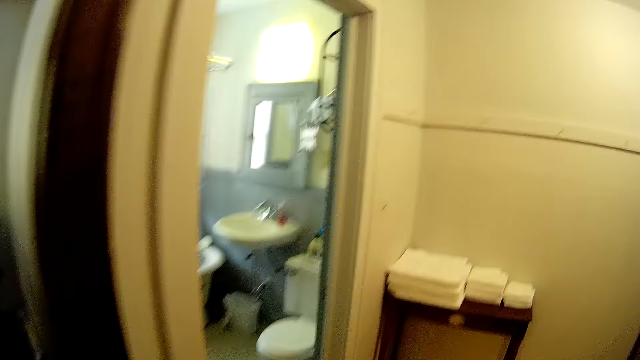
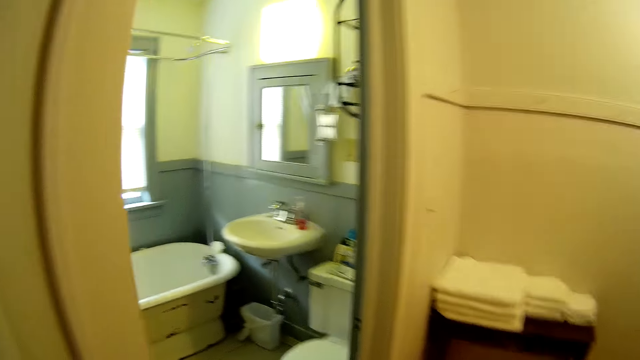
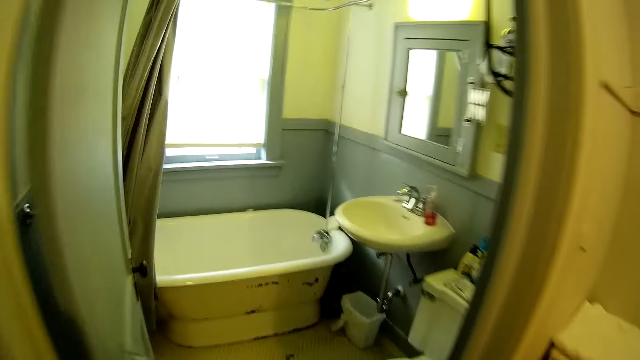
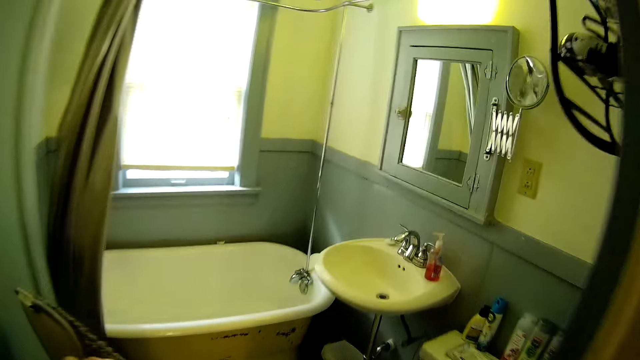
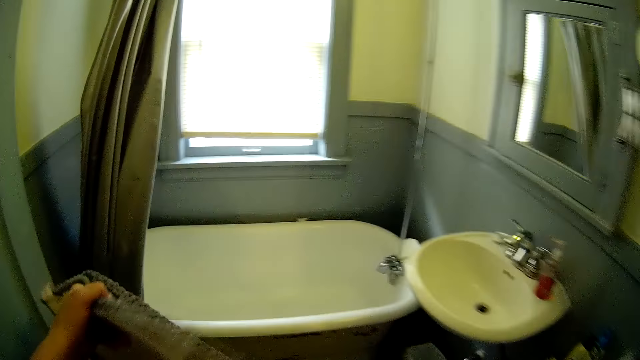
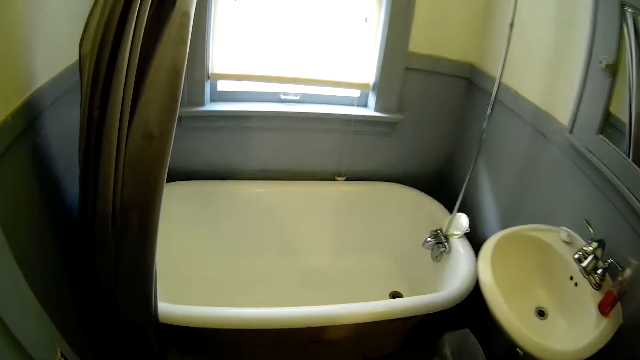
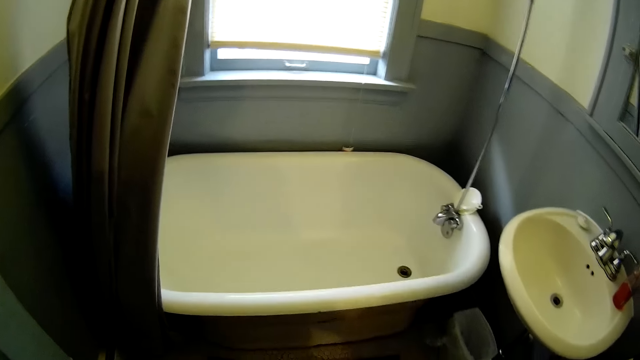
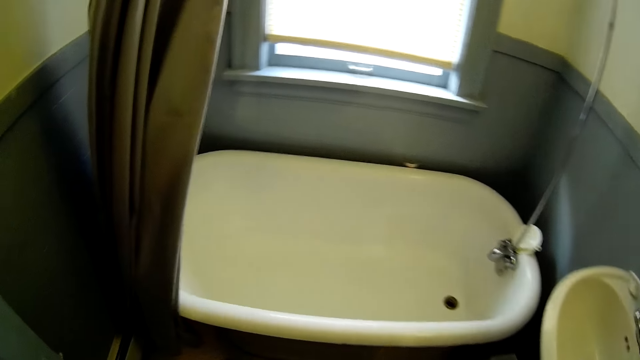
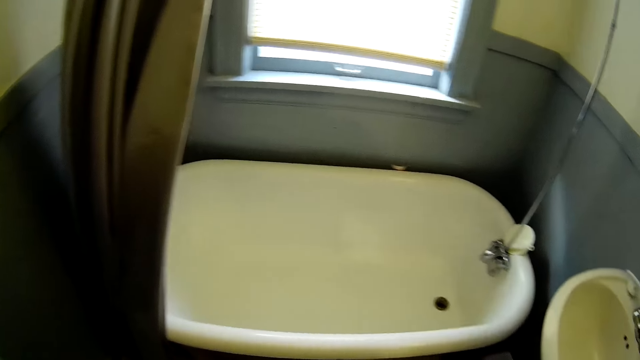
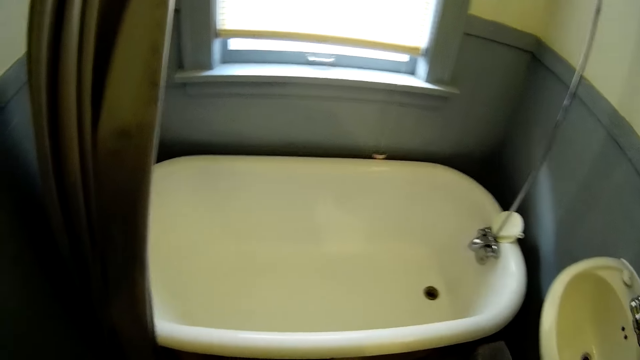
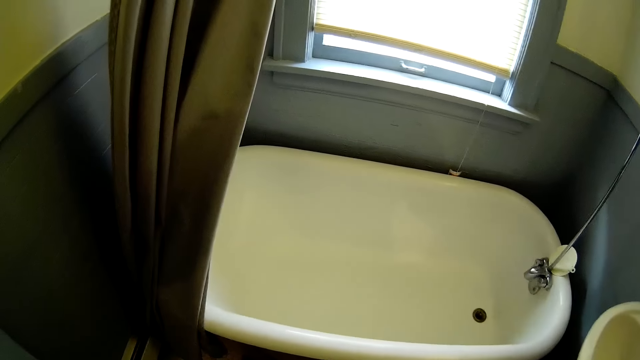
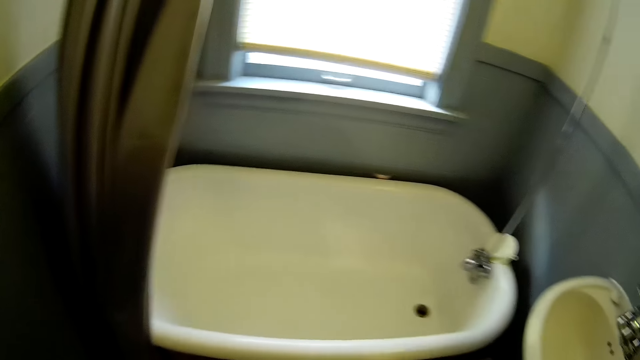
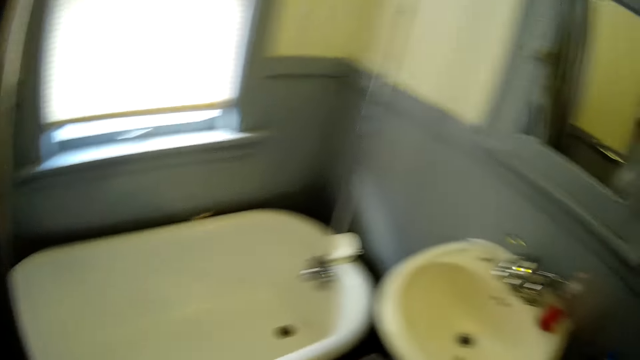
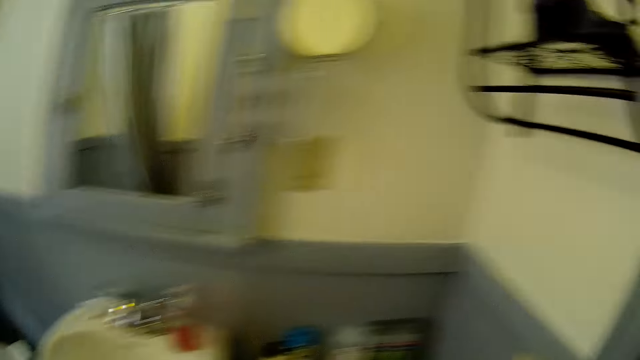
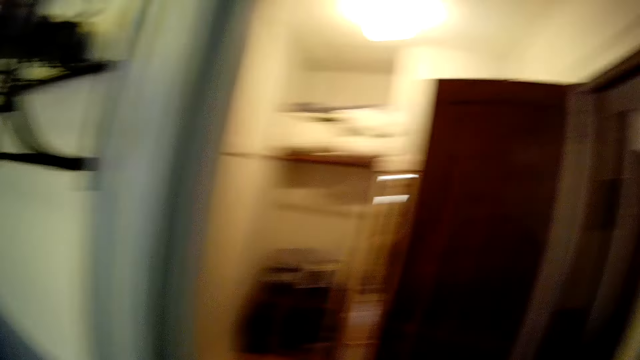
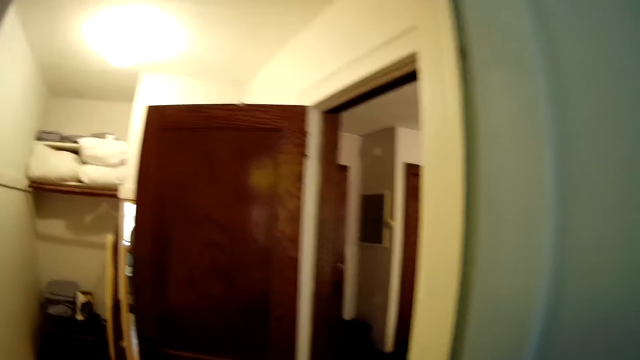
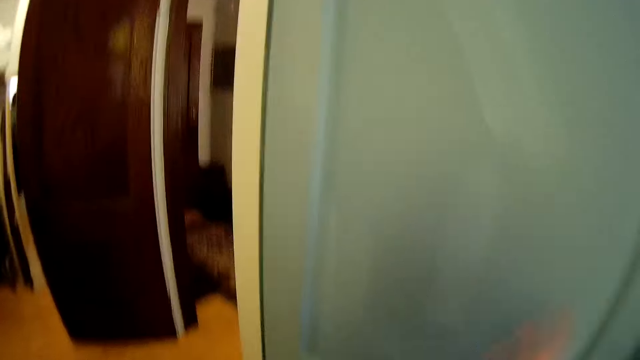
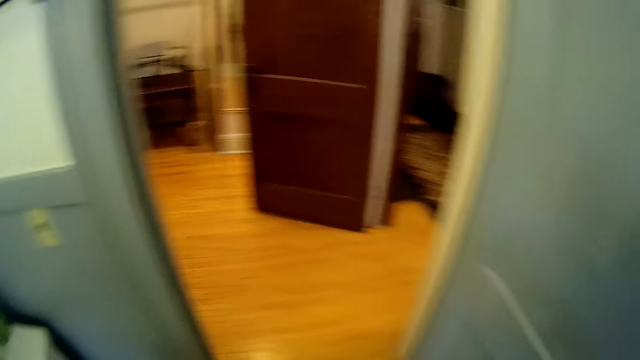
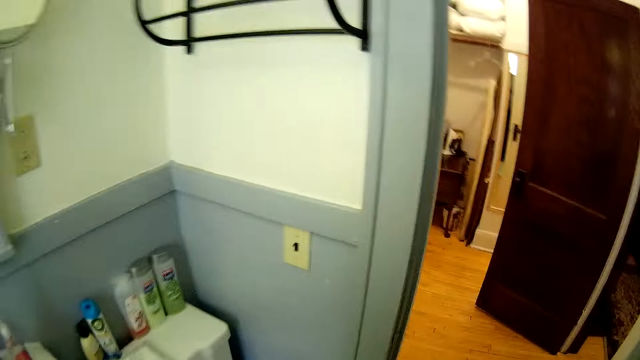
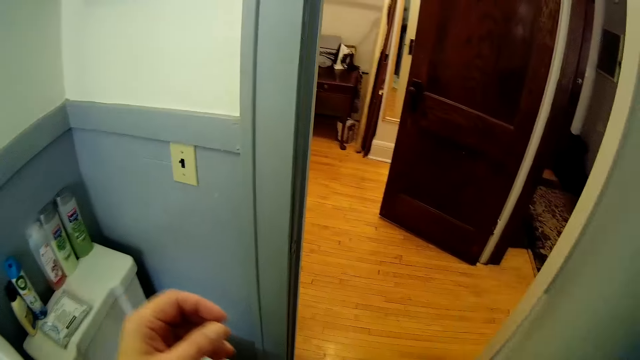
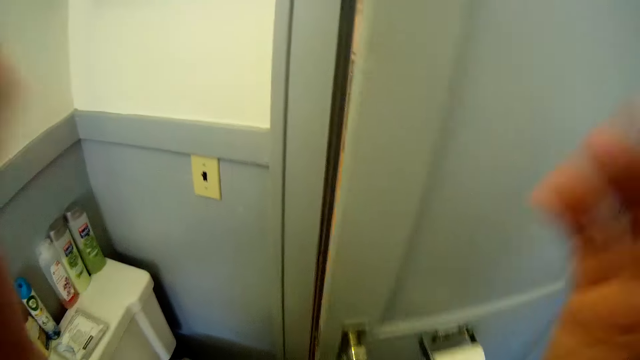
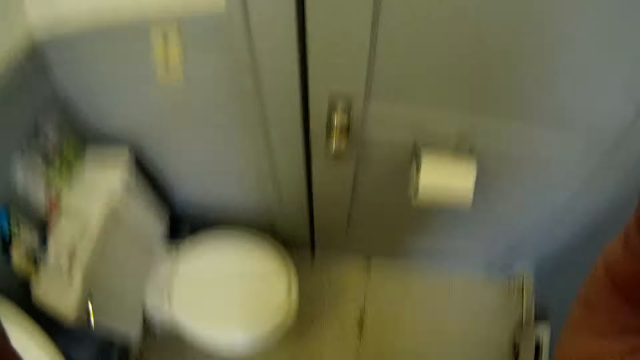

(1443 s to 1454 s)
The camera wearer walks into the bathroom. They put a mat in the bathroom. They turn around.
